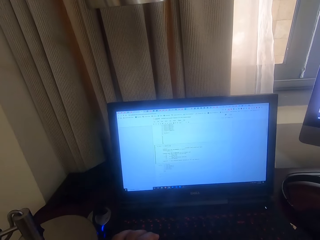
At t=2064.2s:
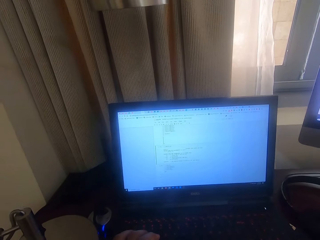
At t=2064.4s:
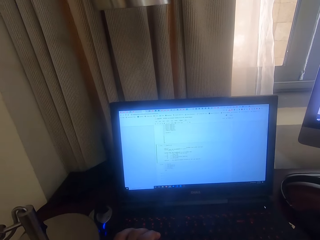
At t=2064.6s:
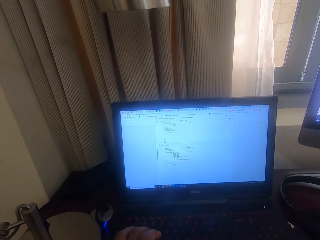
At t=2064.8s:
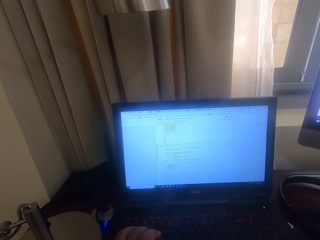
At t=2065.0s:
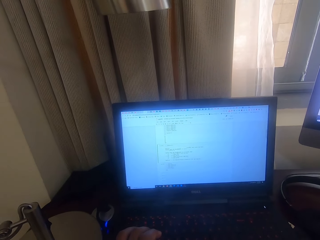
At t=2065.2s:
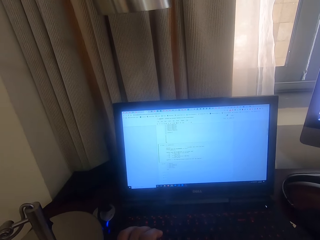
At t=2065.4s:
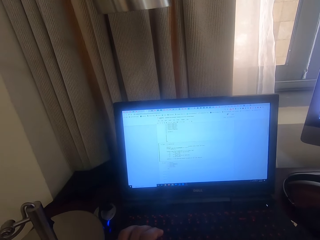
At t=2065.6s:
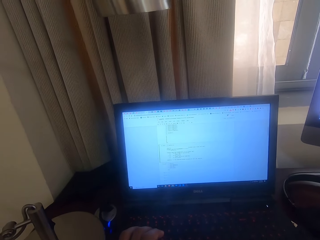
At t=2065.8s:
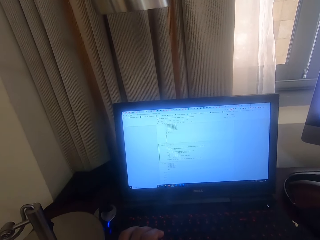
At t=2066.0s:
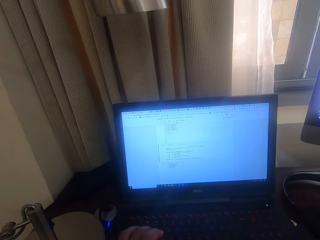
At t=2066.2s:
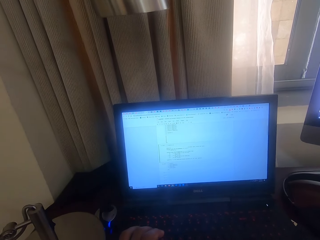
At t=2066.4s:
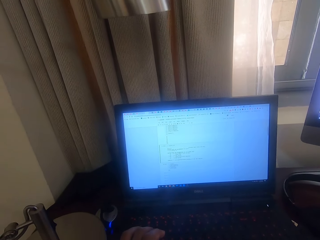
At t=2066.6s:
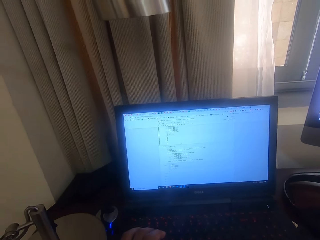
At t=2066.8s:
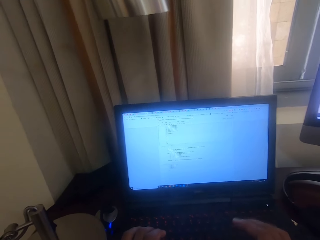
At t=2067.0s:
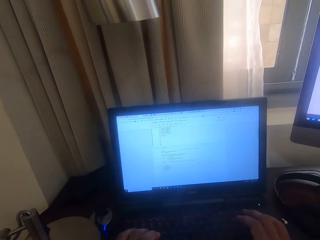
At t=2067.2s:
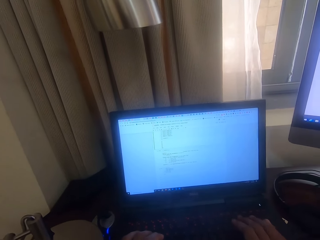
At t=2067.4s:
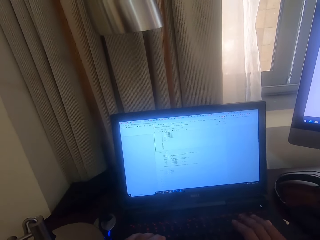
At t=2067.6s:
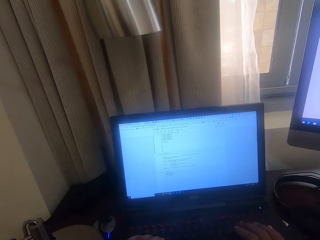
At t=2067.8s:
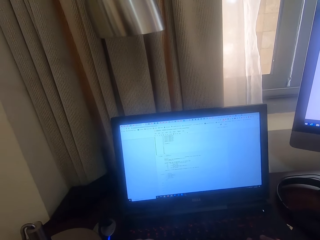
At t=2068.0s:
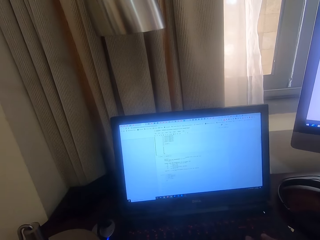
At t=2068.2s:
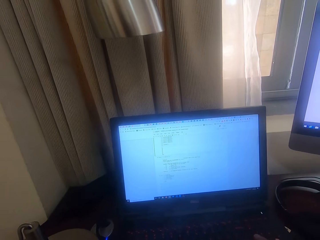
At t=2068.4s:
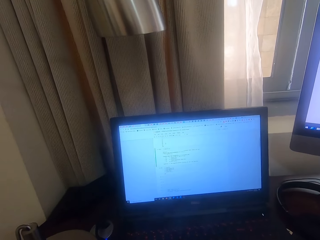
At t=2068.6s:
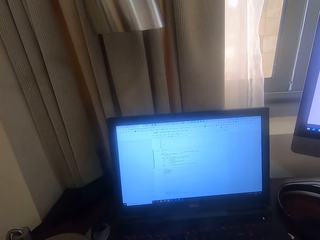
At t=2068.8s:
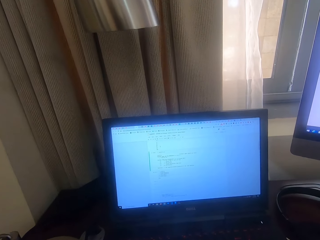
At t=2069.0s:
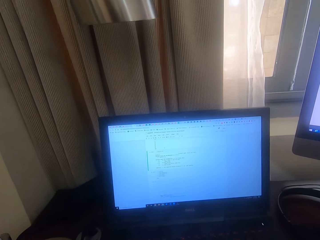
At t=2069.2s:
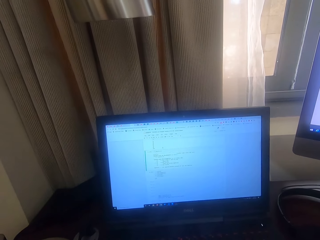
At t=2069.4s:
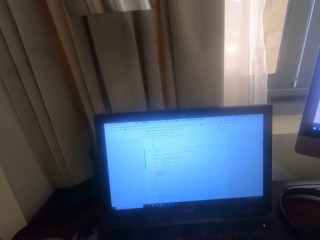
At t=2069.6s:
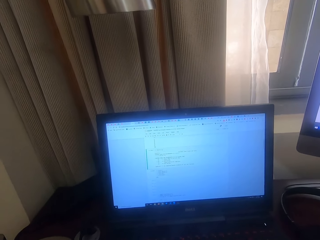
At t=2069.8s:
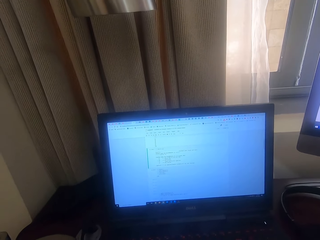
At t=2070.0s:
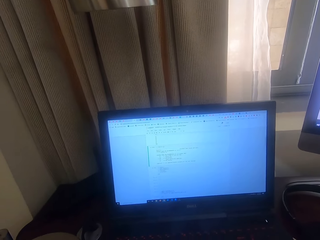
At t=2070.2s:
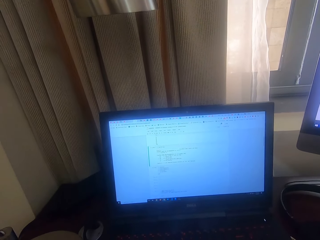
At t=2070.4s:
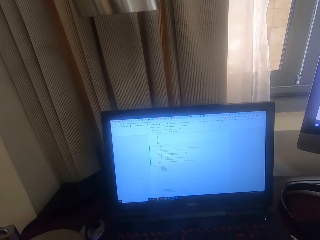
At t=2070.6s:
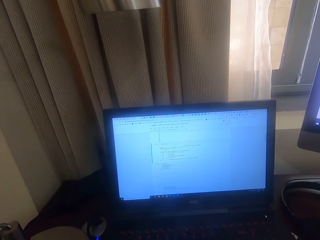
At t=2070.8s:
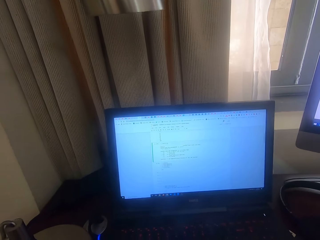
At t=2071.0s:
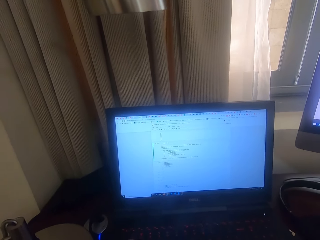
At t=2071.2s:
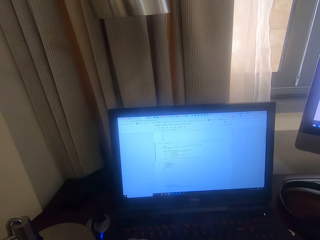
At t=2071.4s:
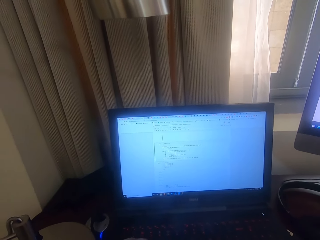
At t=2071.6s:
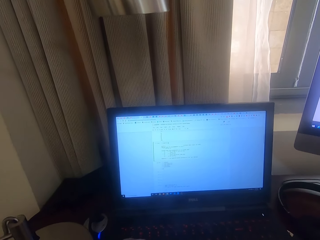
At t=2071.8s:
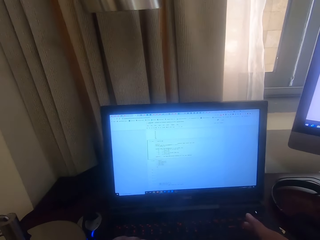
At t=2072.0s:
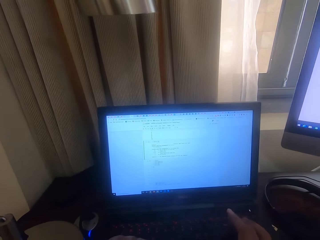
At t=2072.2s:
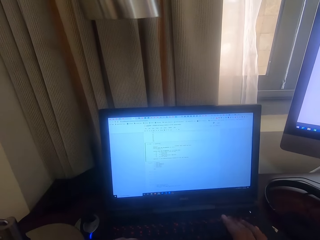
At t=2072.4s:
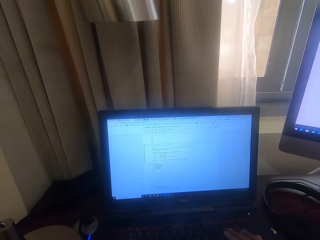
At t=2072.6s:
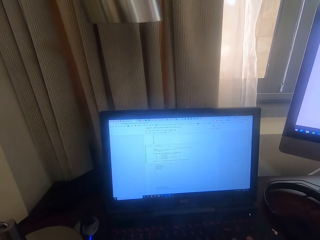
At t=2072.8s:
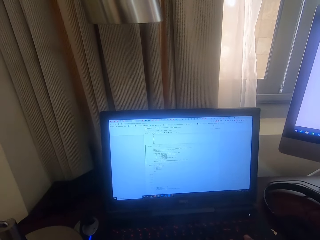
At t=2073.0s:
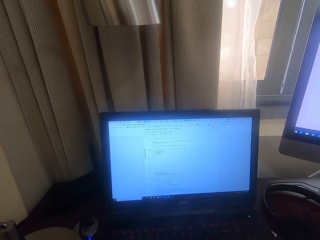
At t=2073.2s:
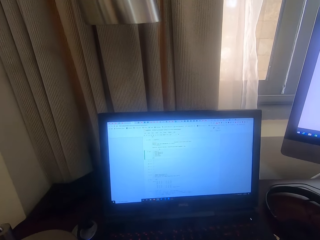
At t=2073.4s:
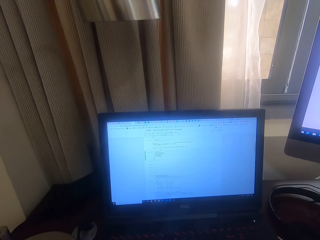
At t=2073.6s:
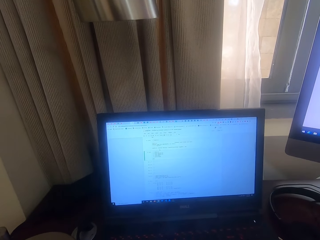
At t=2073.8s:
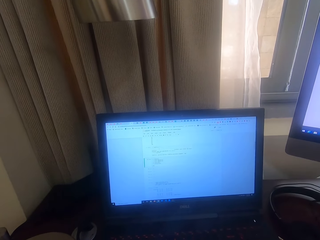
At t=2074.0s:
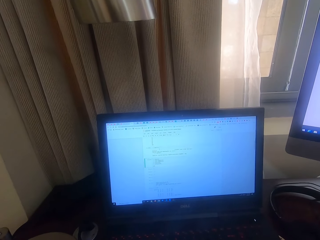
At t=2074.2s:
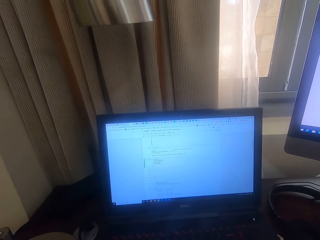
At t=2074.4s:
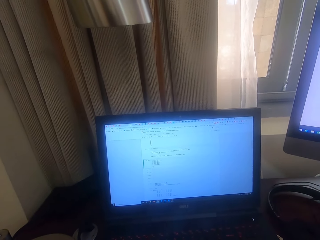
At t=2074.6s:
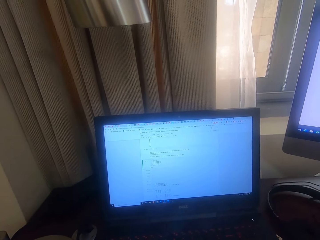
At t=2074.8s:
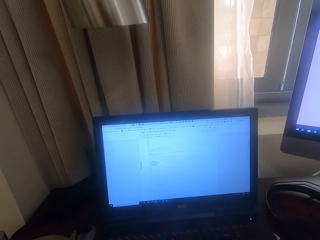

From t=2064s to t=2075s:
The camera wearer stares at the laptop. They type on the laptop. They stare at the laptop. They type on the laptop.

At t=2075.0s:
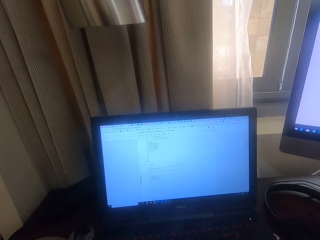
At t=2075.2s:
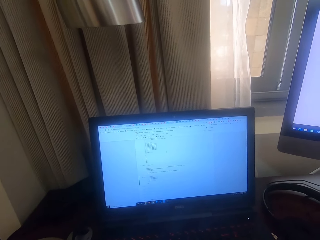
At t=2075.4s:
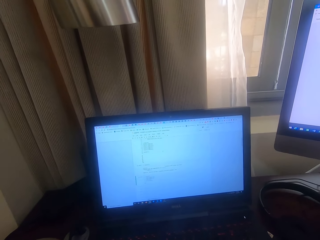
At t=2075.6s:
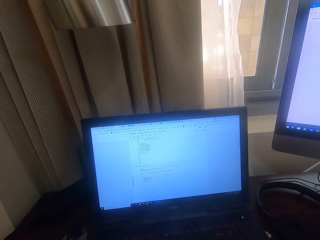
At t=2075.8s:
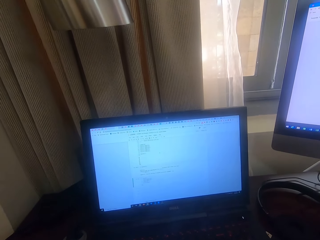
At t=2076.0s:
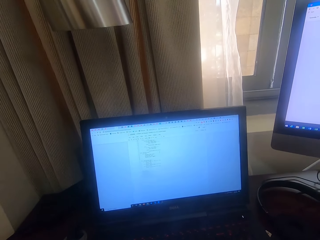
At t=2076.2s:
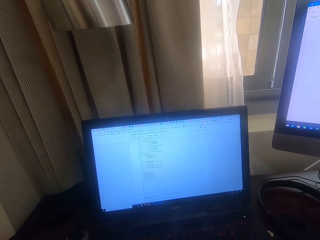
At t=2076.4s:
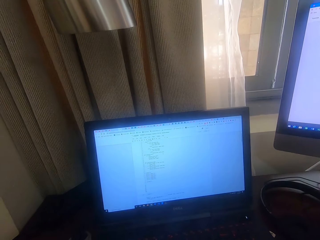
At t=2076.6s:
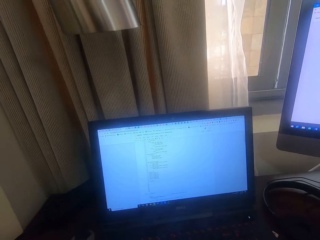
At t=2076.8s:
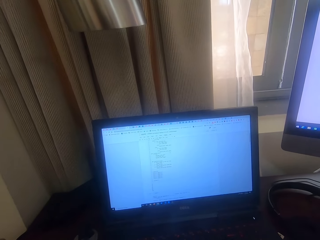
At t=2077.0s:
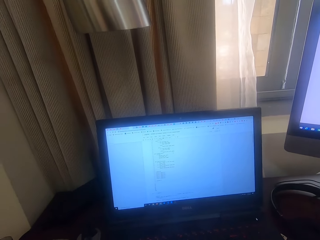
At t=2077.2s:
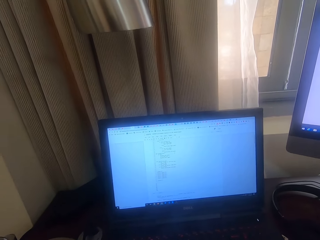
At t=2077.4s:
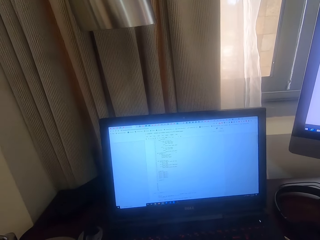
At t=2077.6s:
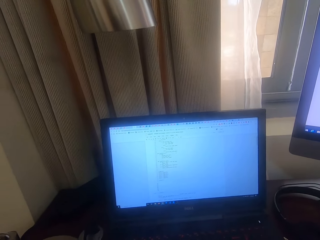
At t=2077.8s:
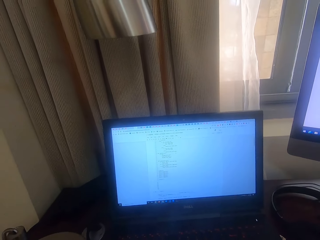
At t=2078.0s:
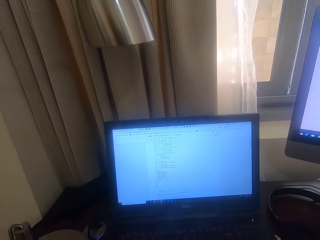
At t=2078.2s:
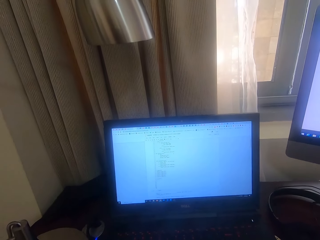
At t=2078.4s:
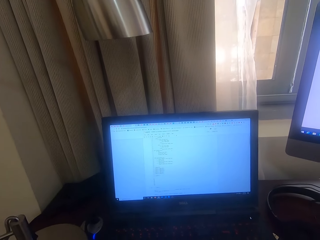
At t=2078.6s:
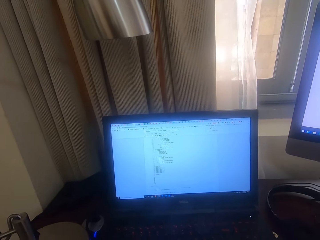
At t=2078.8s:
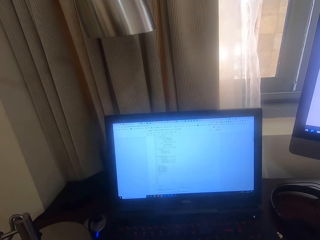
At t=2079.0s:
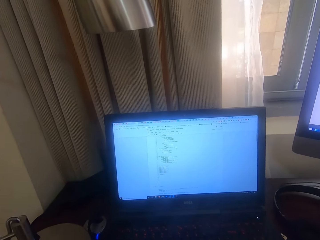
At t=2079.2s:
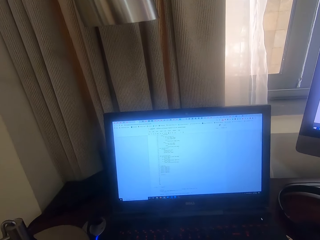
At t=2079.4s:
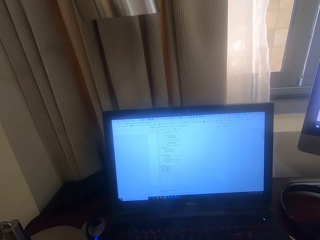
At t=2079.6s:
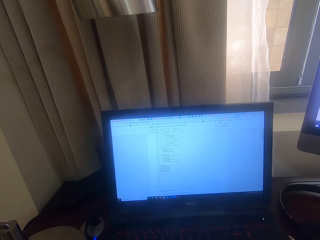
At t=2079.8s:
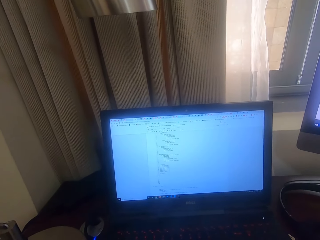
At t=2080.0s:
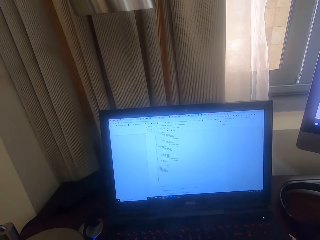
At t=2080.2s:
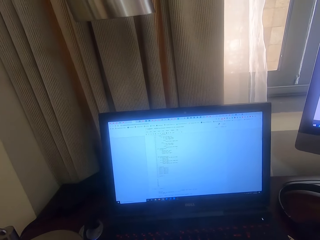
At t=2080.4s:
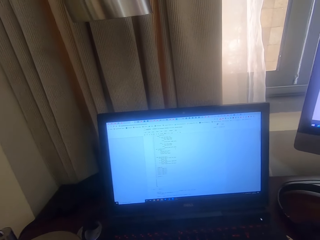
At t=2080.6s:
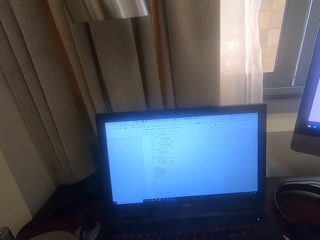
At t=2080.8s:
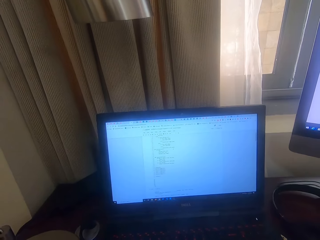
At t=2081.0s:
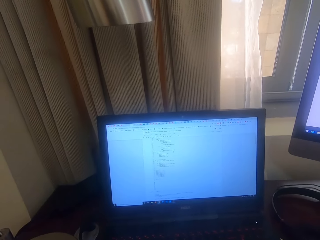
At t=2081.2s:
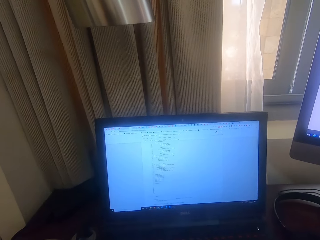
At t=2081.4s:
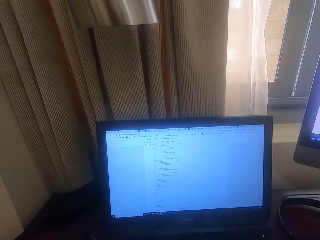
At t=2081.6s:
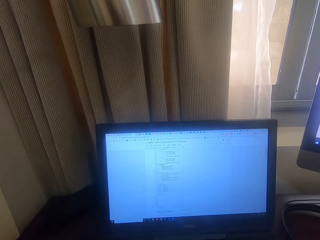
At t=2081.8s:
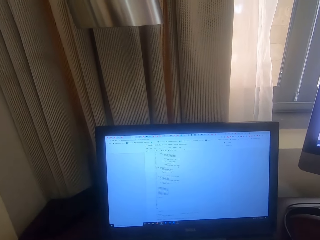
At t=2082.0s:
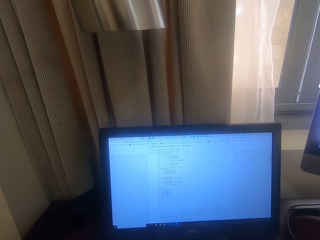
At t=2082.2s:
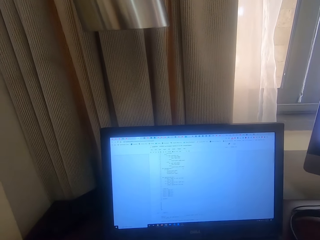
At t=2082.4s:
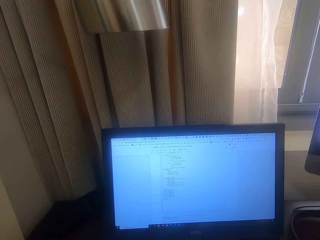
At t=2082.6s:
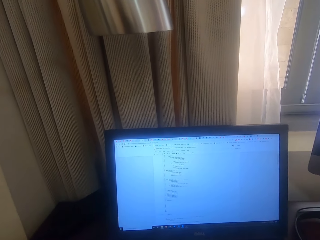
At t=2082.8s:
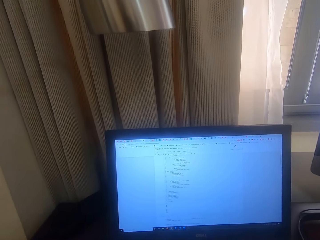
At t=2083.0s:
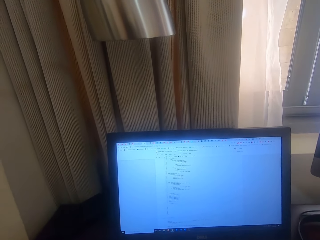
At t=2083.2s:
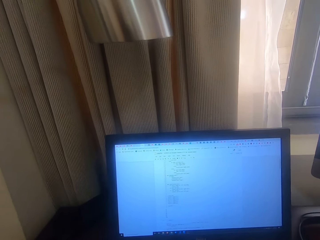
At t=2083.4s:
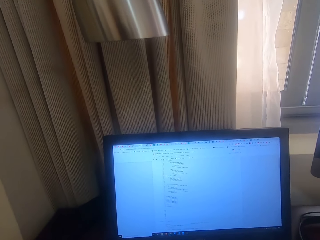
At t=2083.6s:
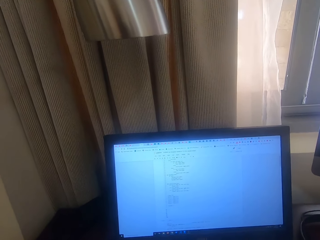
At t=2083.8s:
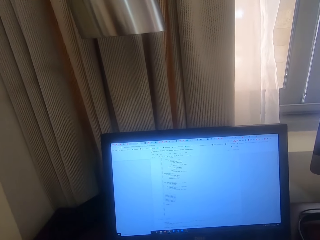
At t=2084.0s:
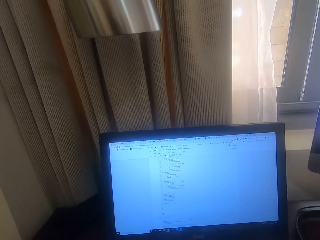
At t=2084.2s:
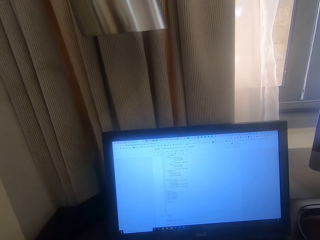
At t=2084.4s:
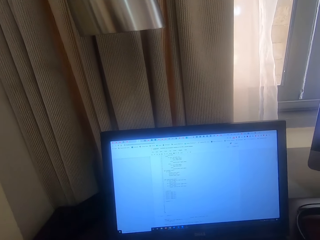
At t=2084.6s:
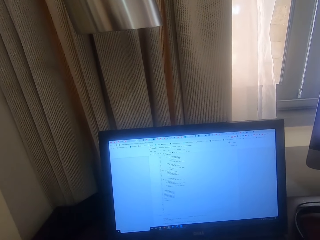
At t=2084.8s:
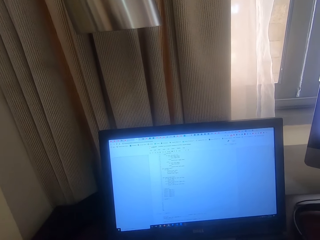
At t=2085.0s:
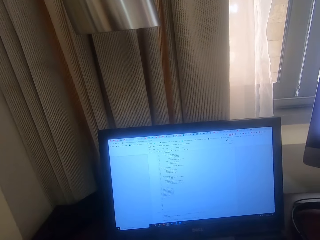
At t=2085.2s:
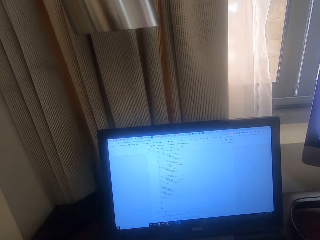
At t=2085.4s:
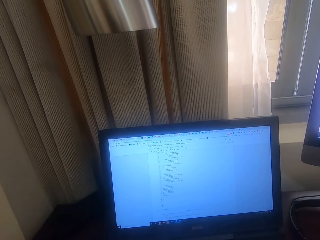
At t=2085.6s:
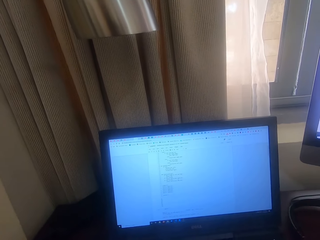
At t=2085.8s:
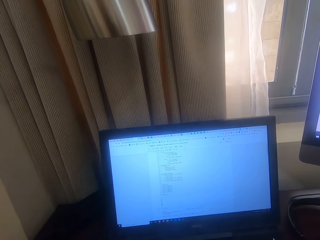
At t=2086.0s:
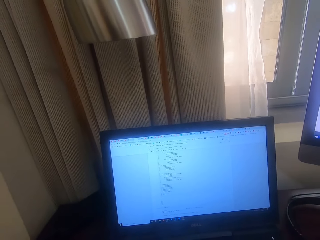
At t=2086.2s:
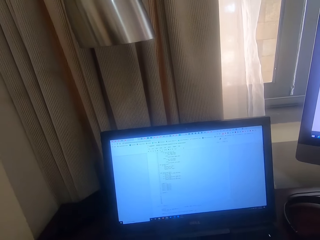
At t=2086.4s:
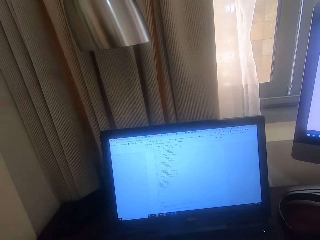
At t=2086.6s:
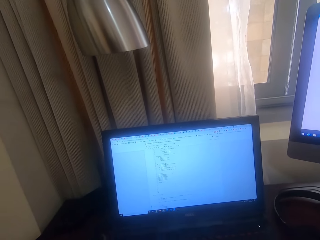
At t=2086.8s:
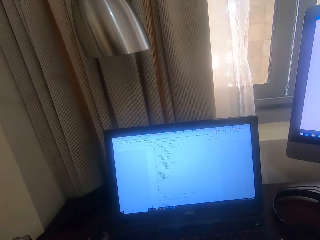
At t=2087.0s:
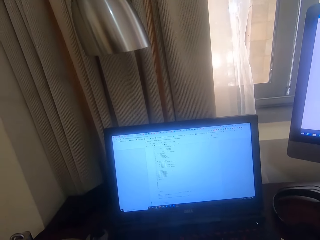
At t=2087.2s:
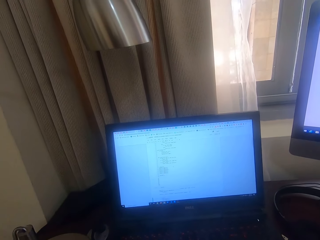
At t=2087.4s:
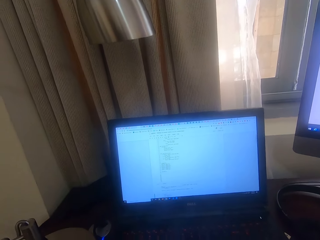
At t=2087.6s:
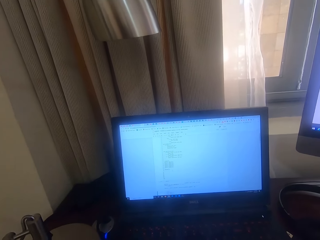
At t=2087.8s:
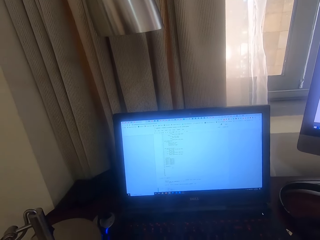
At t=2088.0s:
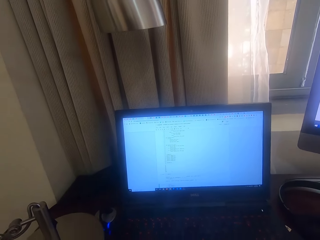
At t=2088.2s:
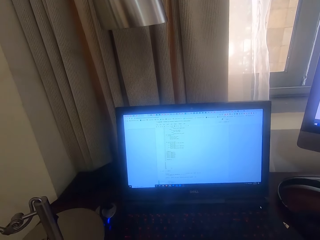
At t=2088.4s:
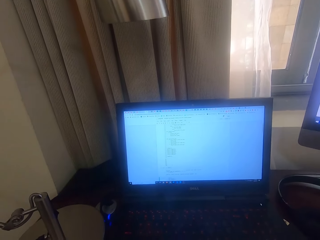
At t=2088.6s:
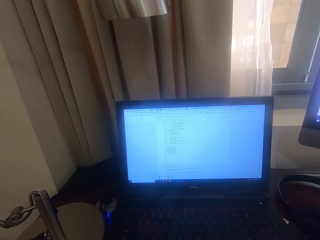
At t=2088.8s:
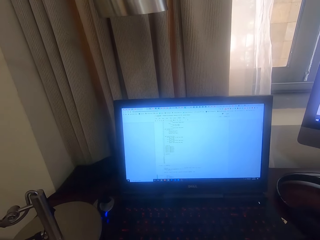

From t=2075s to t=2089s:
The camera wearer stares at the laptop. They scroll on the laptop. They stare at the laptop. They stare at the laptop again.
